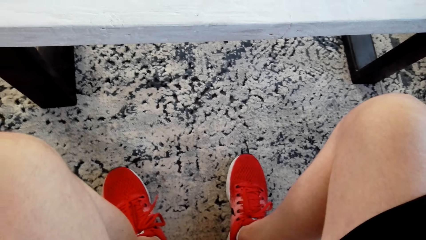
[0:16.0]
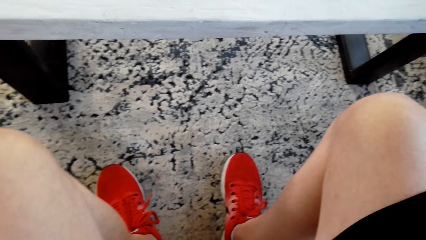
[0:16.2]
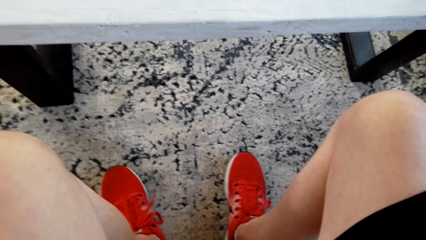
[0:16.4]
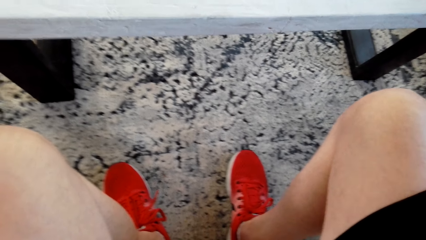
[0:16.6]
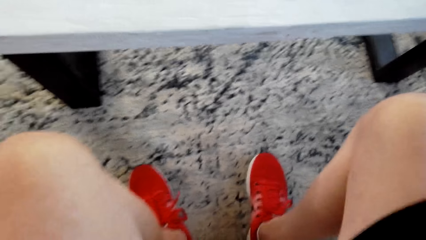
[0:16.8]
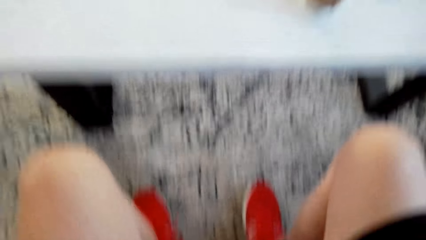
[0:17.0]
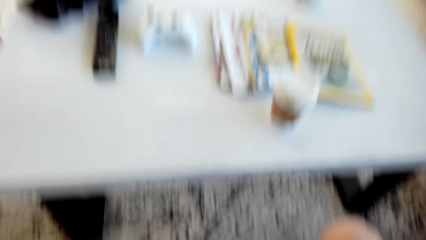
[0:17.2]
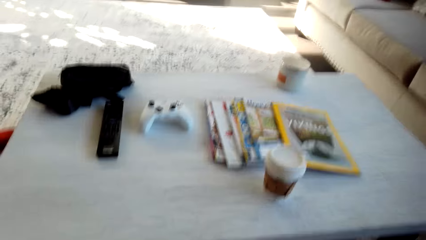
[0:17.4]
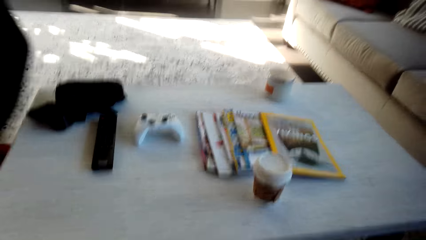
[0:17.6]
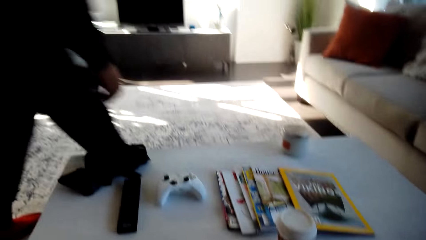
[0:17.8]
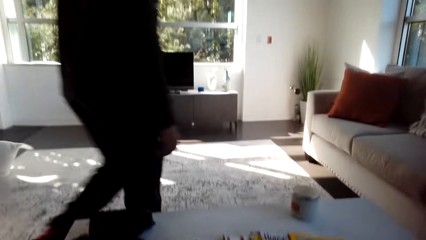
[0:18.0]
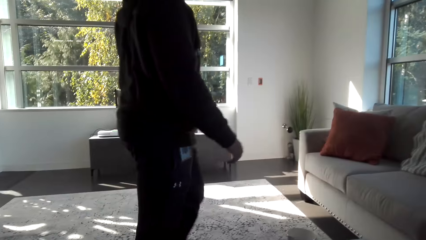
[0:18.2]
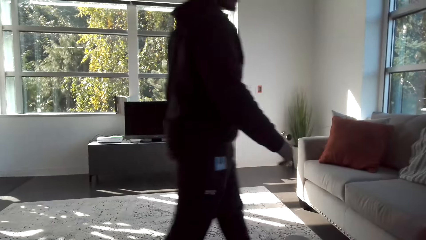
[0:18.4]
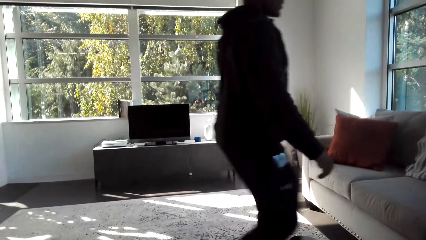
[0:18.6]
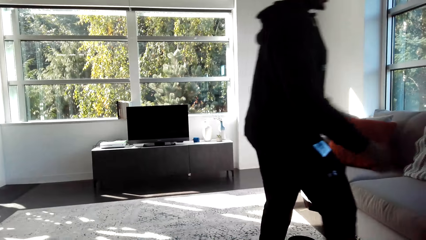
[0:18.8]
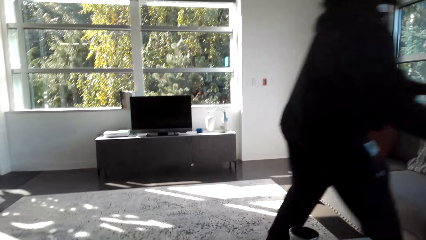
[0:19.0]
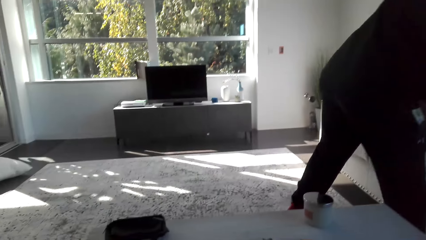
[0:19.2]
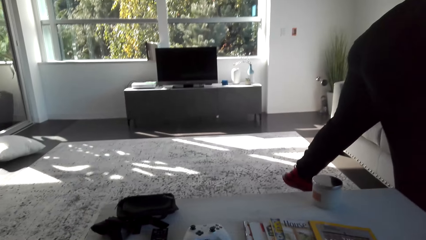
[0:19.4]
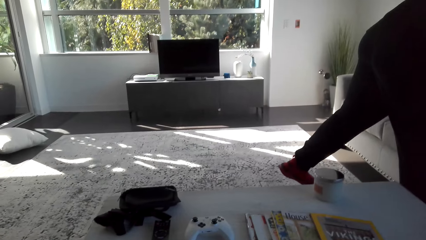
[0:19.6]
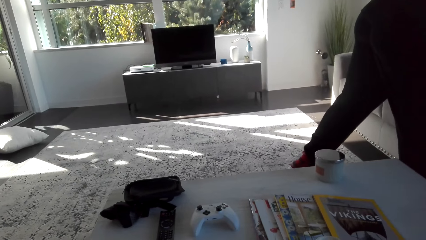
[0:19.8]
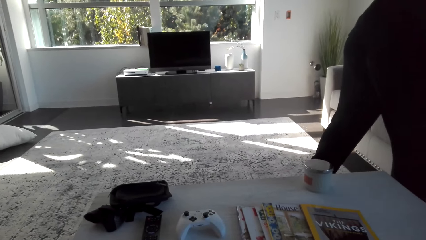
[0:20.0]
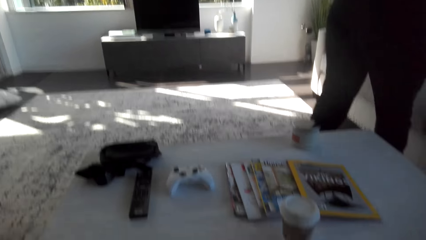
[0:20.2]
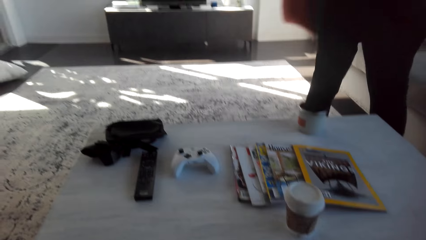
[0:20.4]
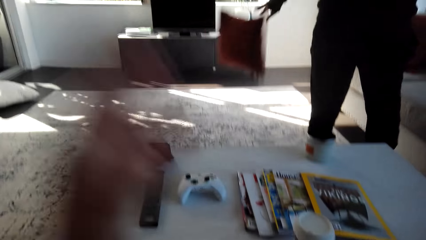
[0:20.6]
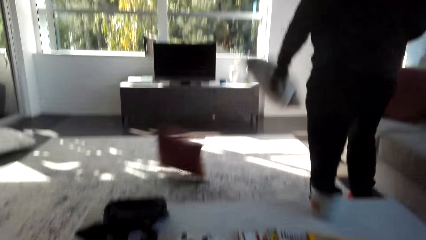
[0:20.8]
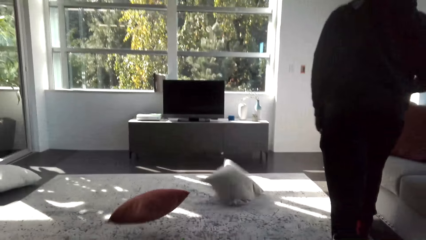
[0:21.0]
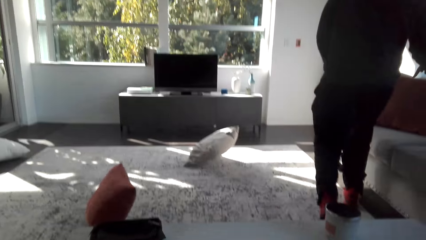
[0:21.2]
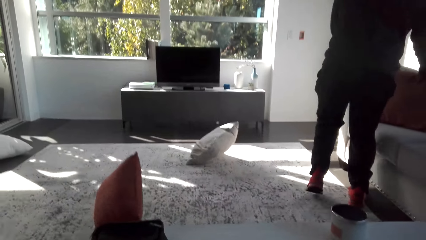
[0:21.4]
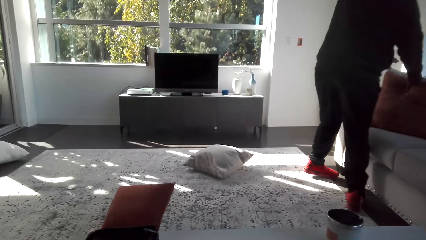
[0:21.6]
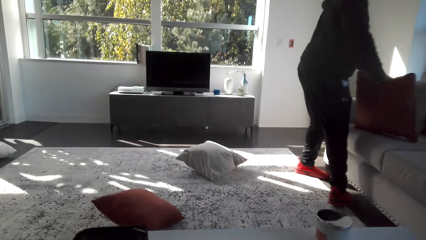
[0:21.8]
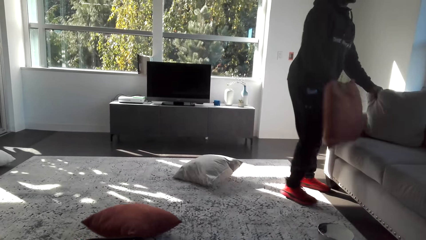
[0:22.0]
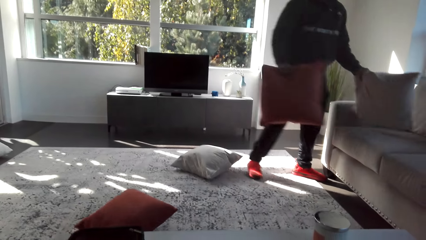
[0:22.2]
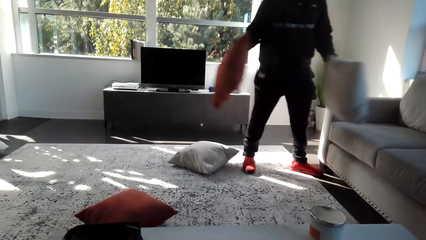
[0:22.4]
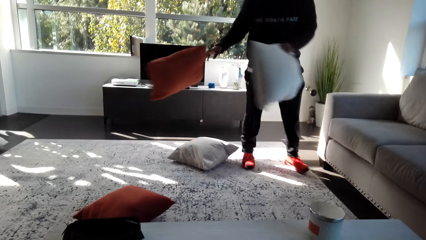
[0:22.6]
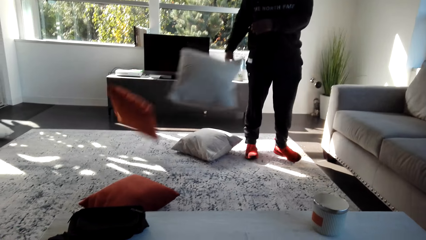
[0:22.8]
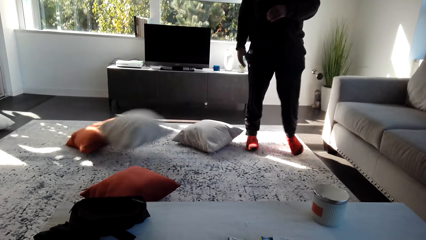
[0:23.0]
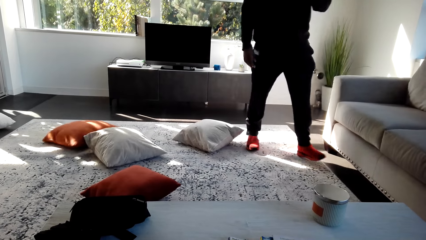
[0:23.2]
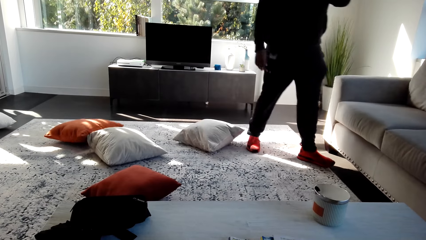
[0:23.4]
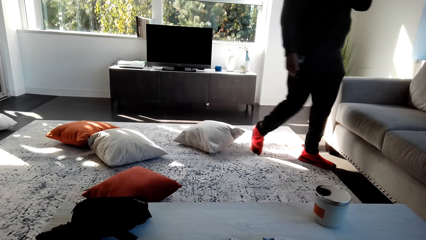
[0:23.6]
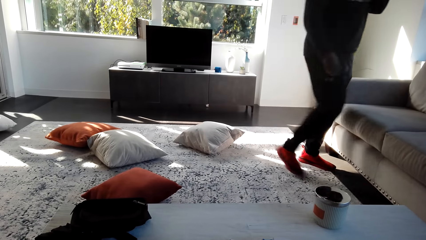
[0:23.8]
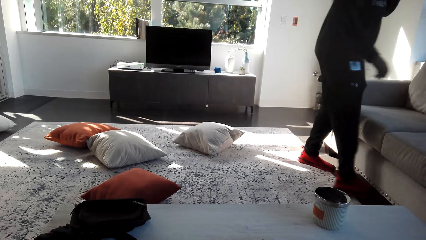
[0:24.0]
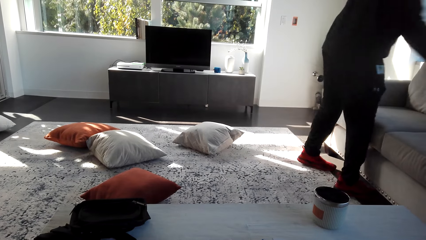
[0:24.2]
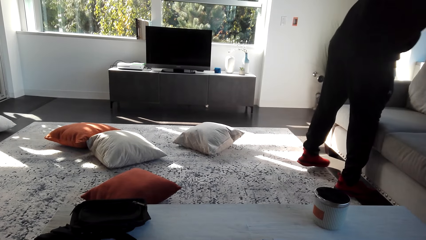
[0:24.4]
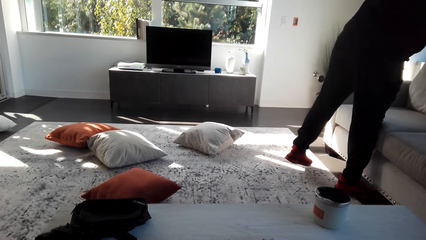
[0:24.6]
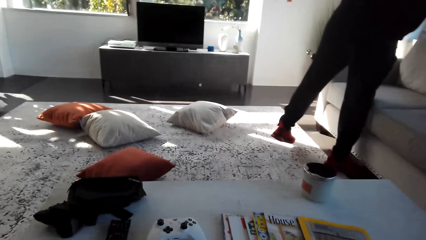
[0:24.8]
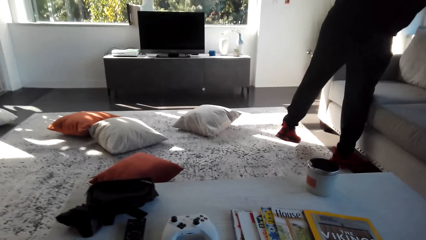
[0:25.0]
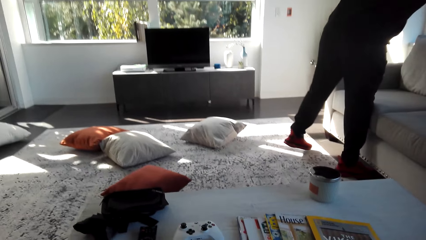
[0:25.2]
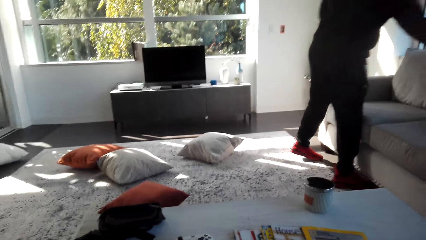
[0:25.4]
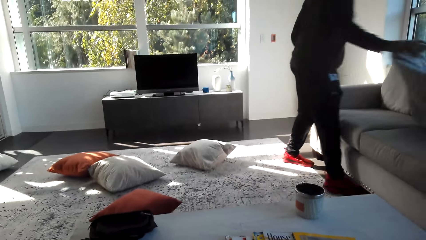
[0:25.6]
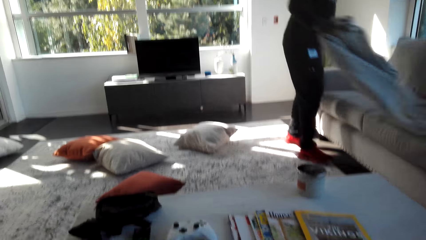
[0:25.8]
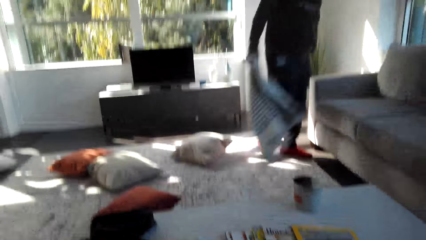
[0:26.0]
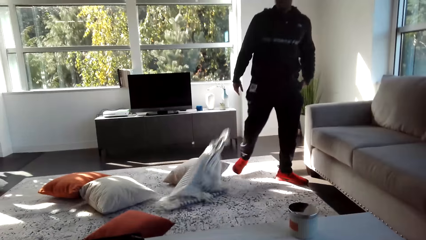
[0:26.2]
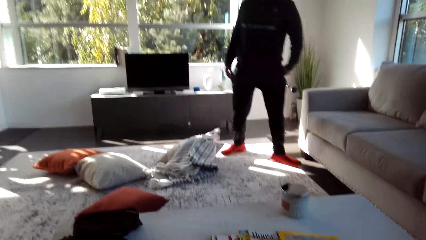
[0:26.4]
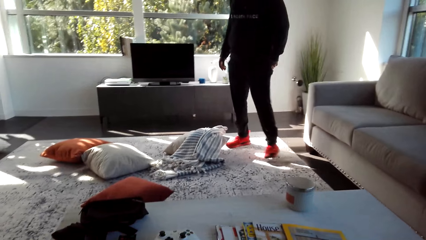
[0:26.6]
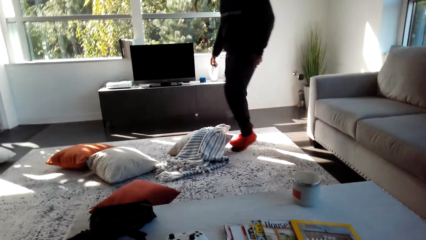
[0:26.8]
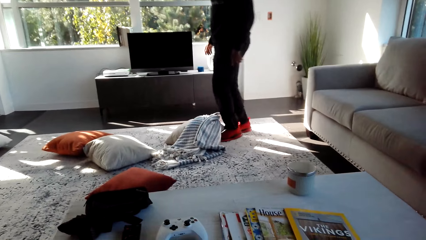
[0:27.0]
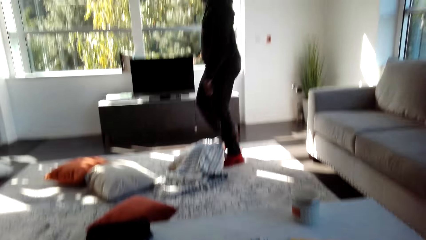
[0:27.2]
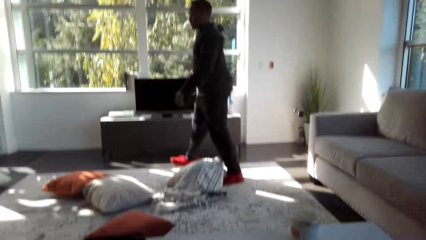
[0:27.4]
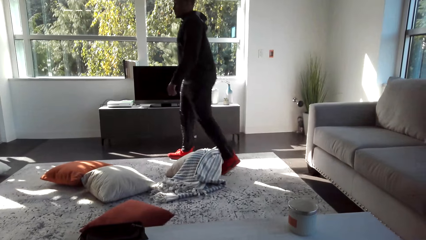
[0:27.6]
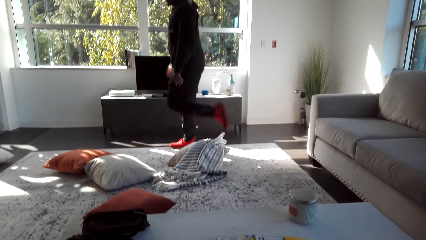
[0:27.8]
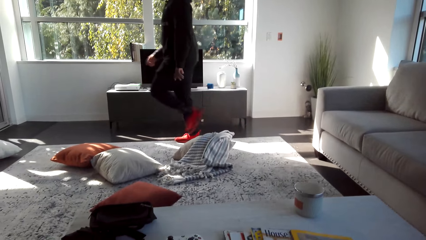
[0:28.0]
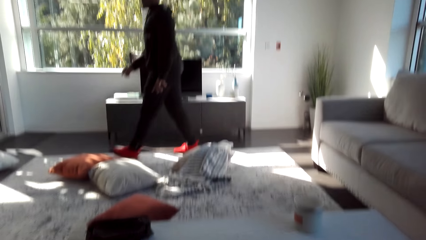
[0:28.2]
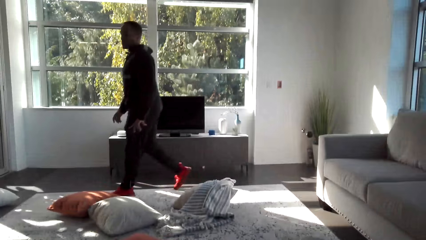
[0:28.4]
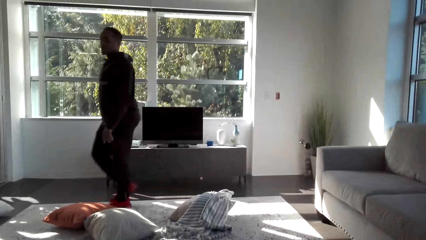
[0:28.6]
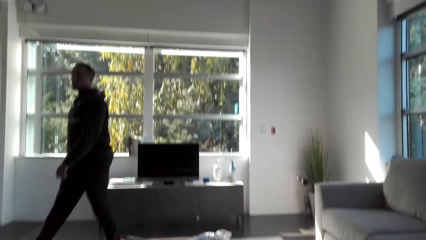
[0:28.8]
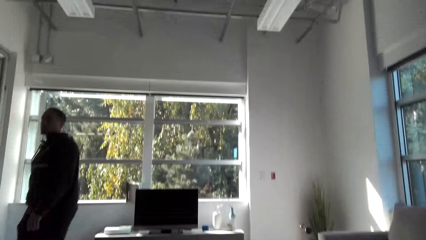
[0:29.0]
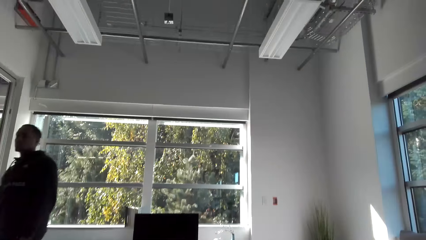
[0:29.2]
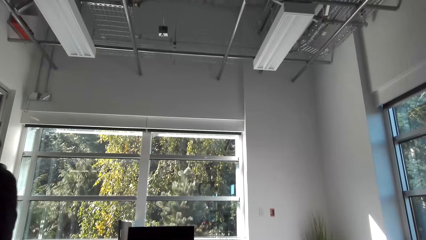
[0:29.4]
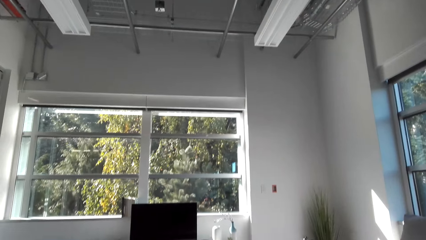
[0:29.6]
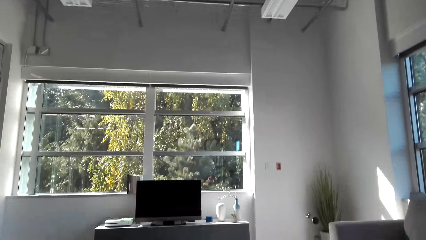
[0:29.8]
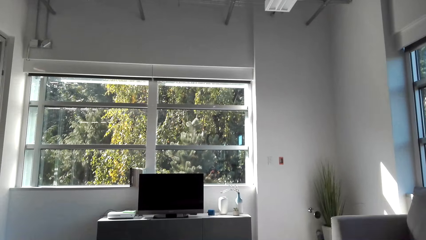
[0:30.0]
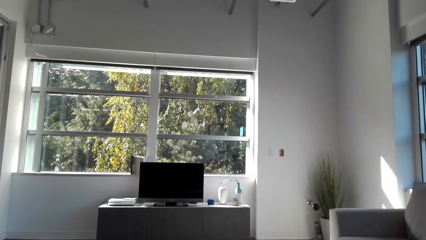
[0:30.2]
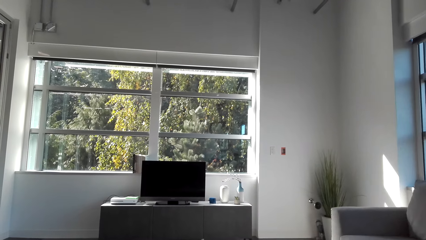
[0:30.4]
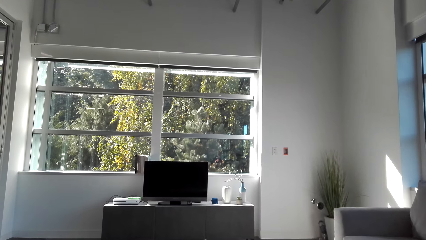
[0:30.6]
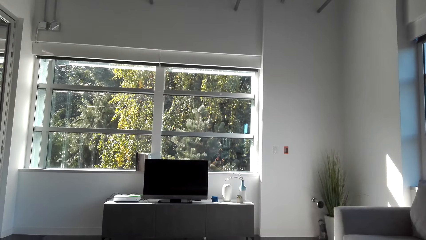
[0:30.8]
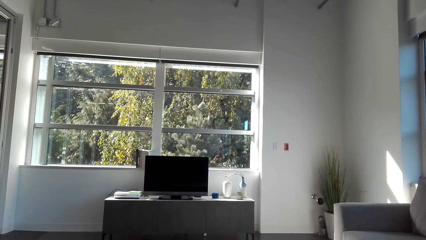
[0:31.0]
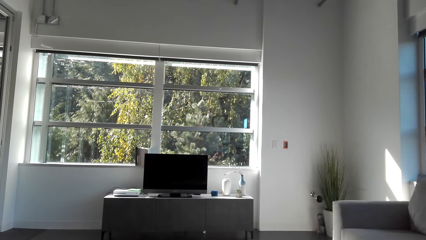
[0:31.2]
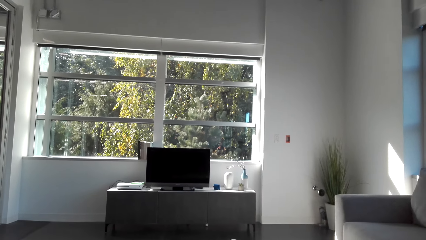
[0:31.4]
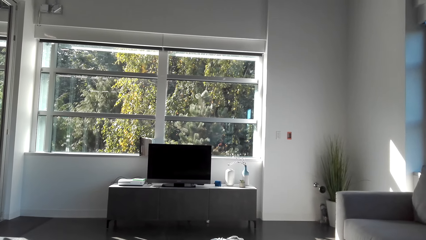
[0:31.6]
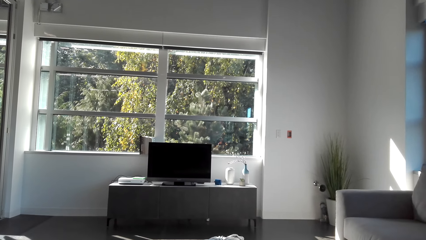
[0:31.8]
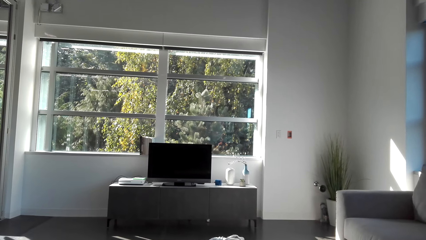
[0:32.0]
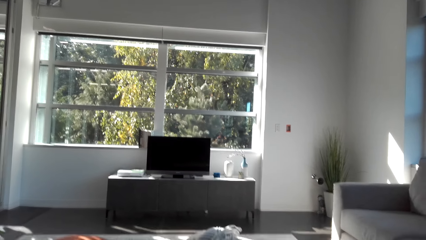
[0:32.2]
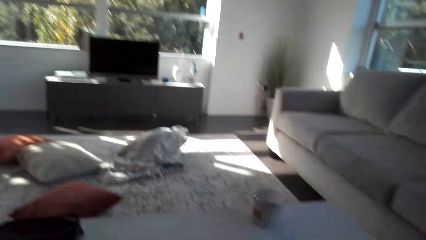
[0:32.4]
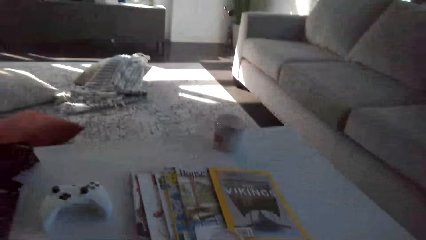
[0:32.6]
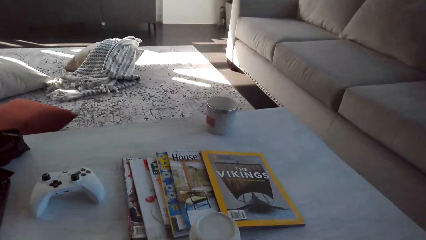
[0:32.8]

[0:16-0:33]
A man walks around the house. The man throws pillows on the carpet. The man throws the shawl down. The man walks around the house.
